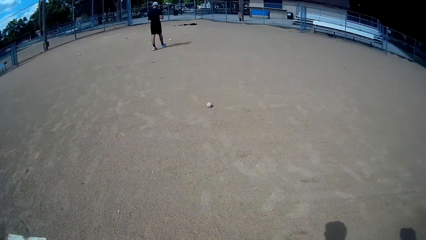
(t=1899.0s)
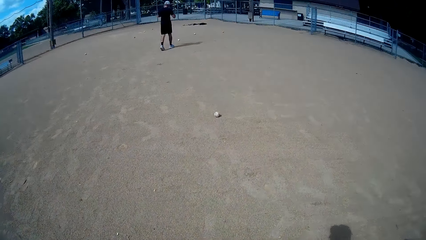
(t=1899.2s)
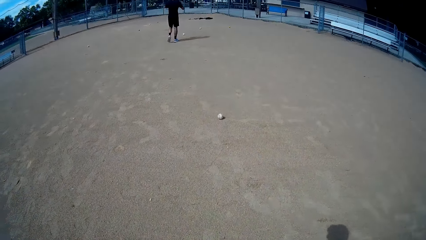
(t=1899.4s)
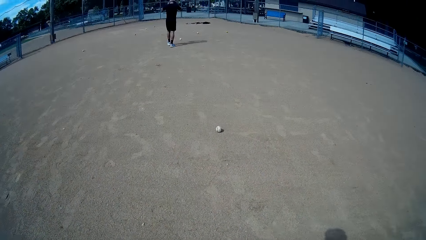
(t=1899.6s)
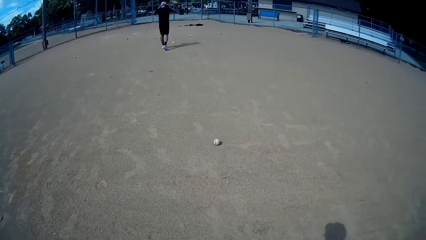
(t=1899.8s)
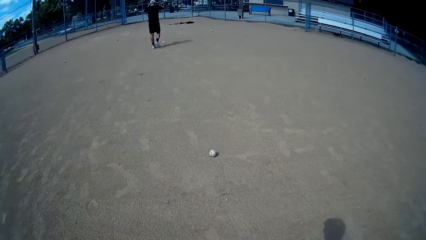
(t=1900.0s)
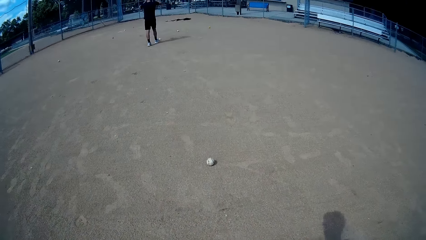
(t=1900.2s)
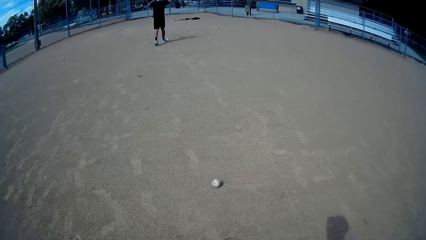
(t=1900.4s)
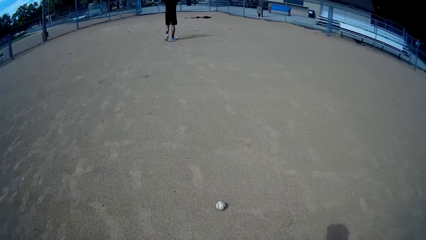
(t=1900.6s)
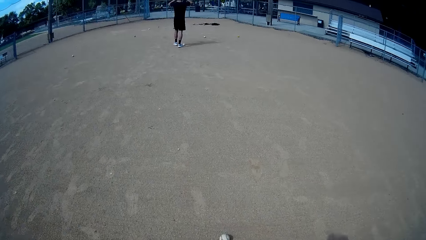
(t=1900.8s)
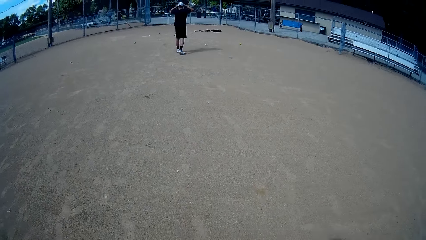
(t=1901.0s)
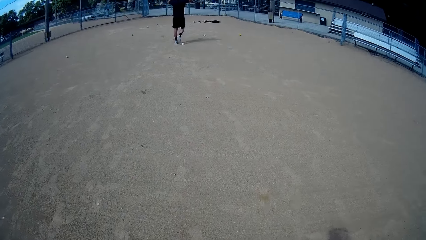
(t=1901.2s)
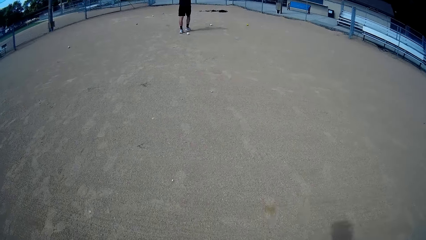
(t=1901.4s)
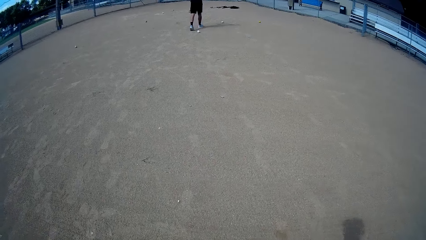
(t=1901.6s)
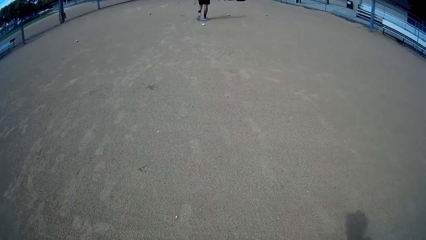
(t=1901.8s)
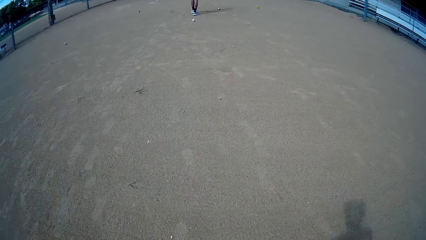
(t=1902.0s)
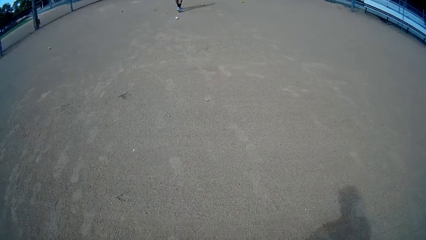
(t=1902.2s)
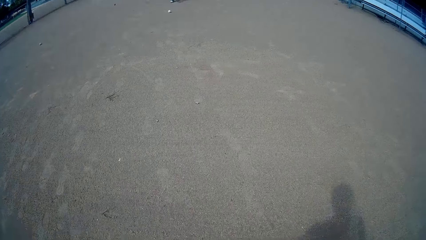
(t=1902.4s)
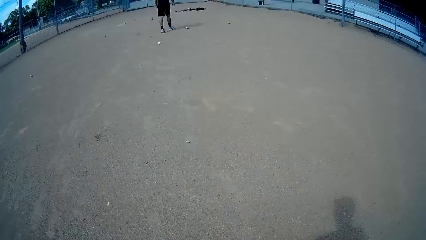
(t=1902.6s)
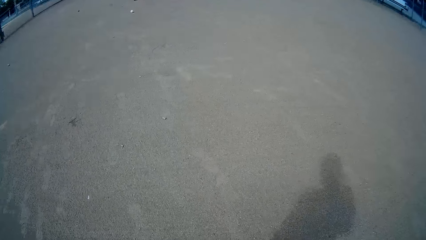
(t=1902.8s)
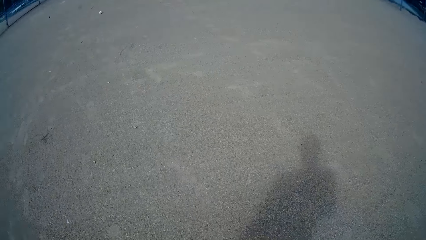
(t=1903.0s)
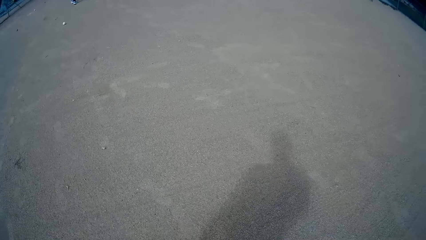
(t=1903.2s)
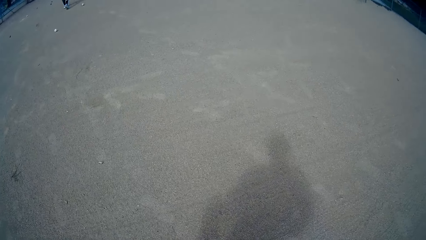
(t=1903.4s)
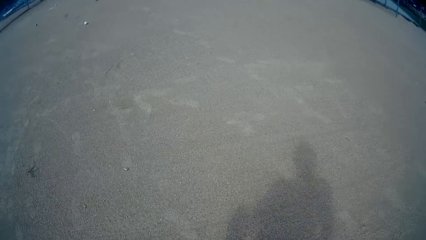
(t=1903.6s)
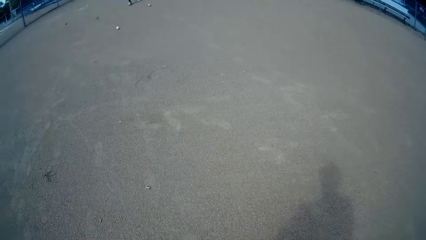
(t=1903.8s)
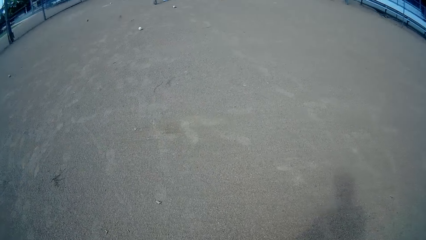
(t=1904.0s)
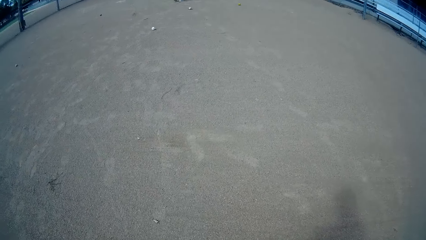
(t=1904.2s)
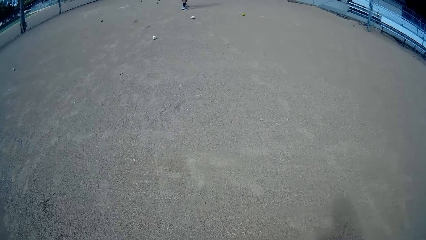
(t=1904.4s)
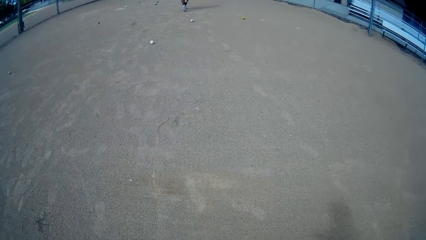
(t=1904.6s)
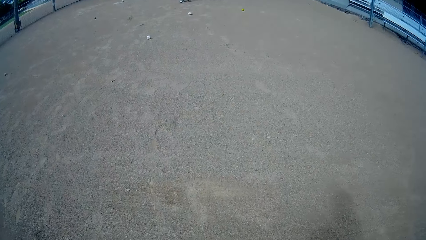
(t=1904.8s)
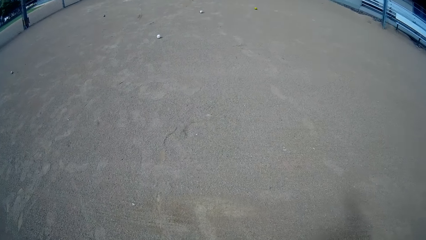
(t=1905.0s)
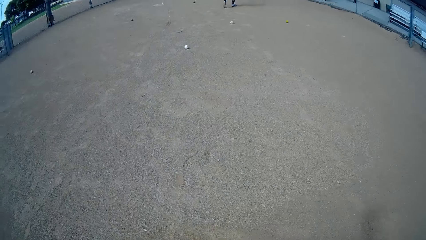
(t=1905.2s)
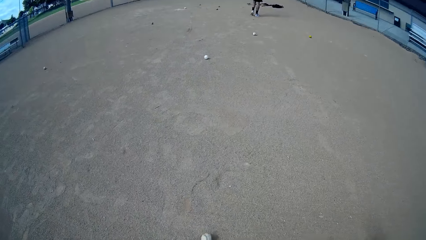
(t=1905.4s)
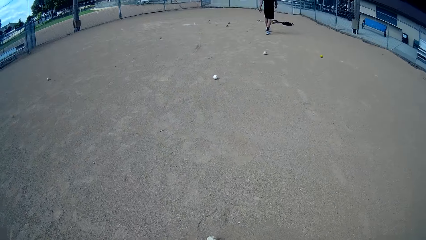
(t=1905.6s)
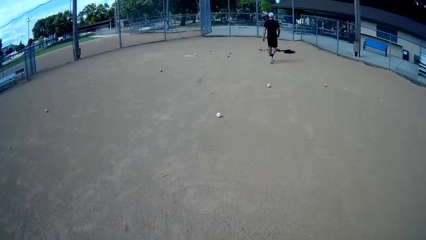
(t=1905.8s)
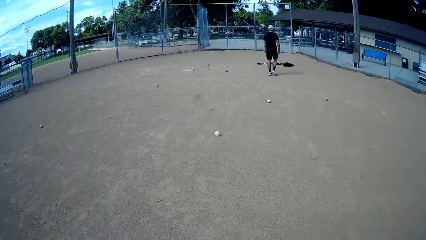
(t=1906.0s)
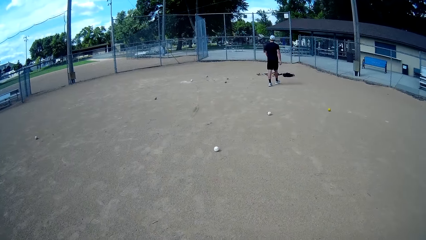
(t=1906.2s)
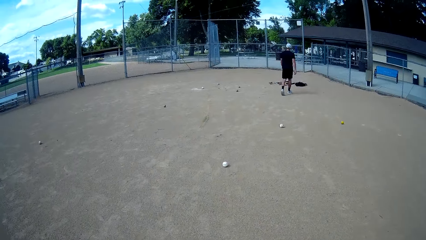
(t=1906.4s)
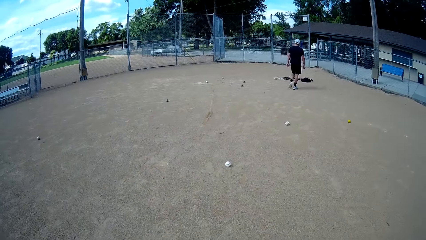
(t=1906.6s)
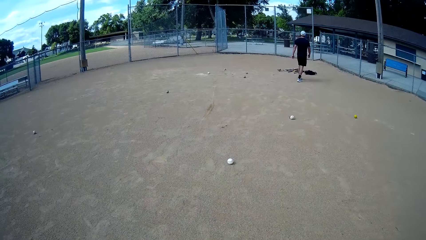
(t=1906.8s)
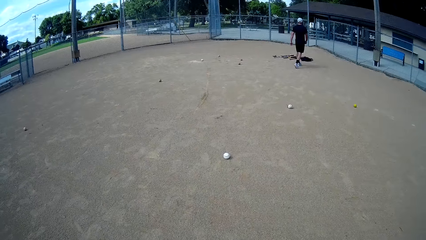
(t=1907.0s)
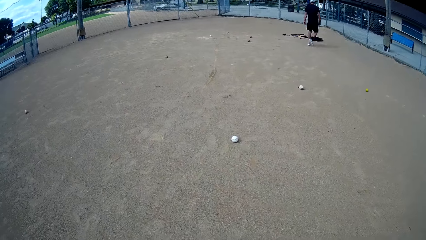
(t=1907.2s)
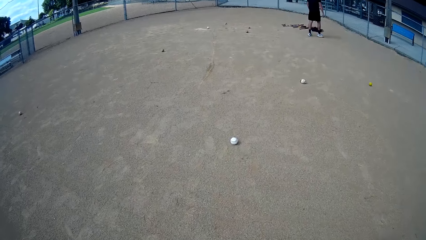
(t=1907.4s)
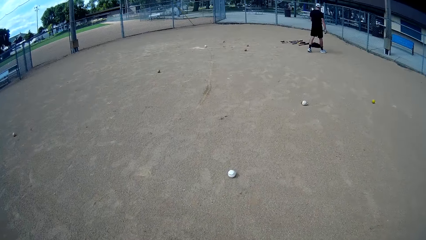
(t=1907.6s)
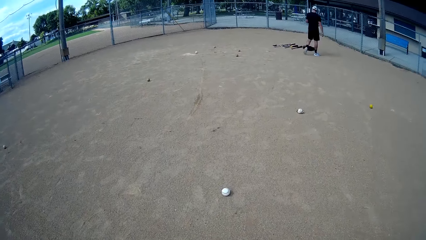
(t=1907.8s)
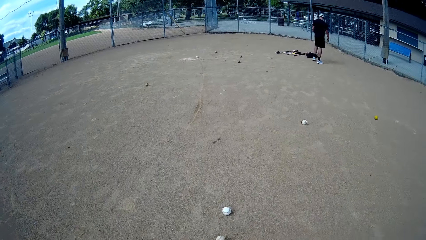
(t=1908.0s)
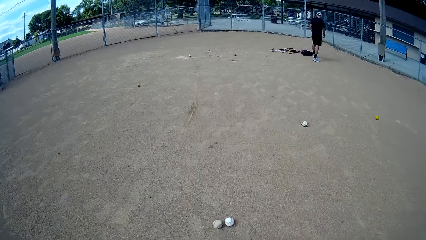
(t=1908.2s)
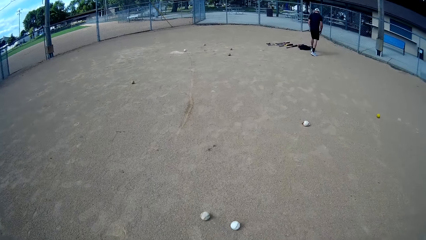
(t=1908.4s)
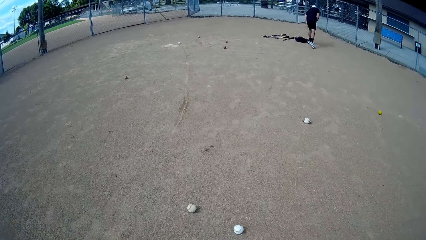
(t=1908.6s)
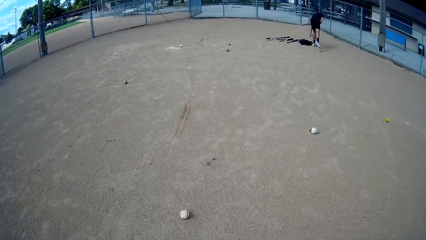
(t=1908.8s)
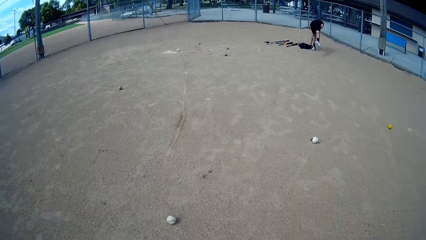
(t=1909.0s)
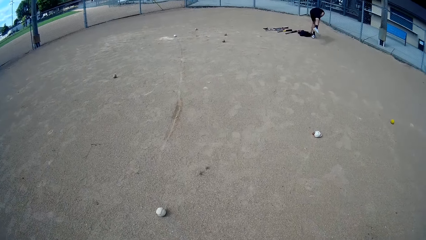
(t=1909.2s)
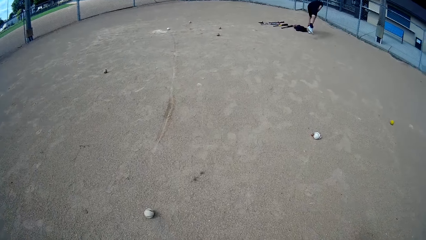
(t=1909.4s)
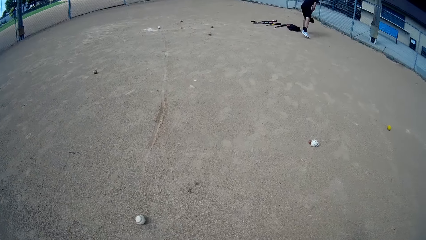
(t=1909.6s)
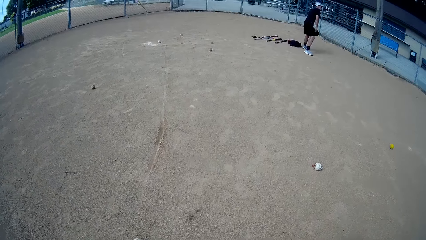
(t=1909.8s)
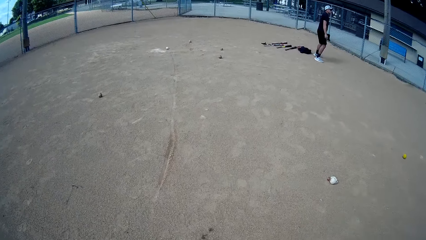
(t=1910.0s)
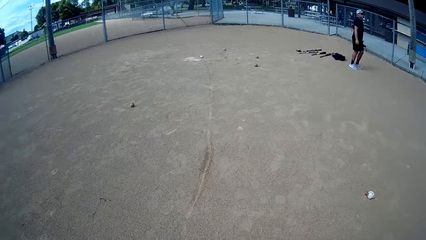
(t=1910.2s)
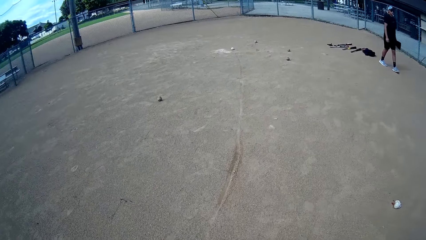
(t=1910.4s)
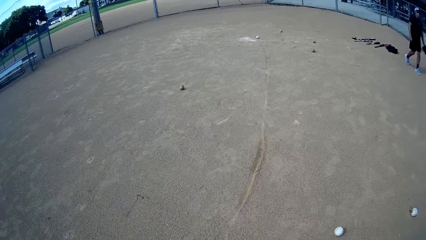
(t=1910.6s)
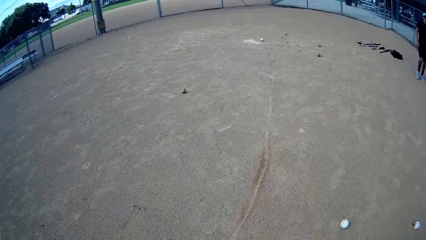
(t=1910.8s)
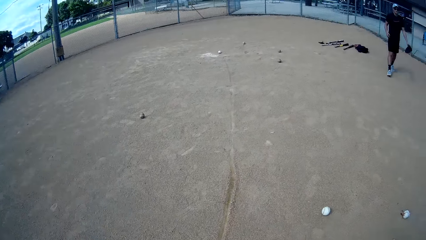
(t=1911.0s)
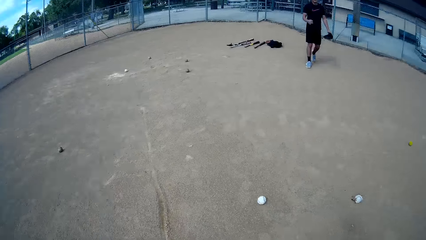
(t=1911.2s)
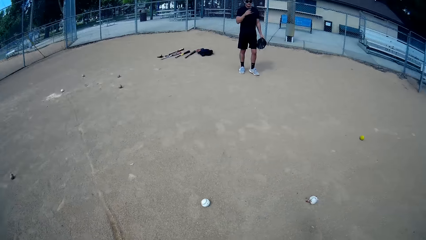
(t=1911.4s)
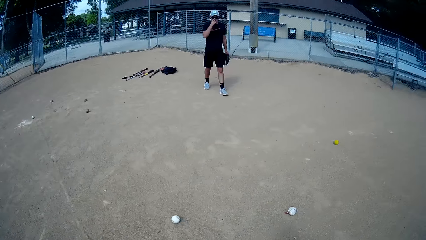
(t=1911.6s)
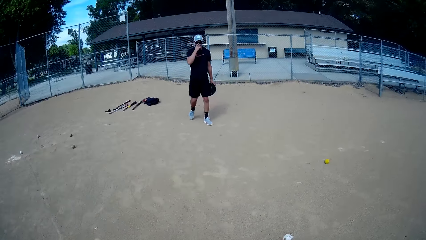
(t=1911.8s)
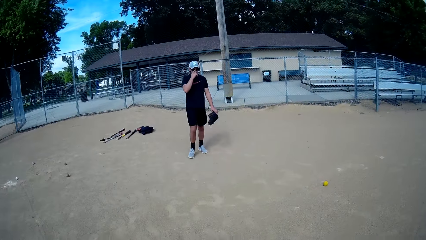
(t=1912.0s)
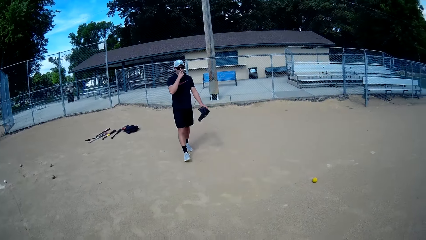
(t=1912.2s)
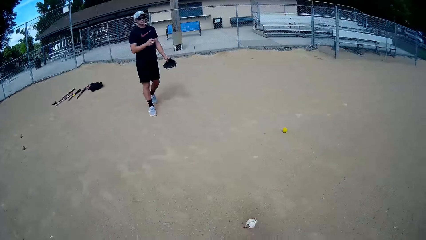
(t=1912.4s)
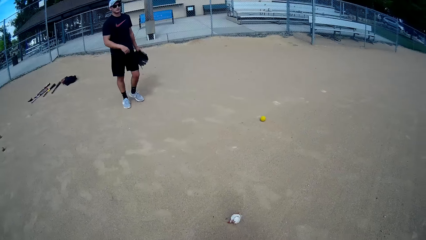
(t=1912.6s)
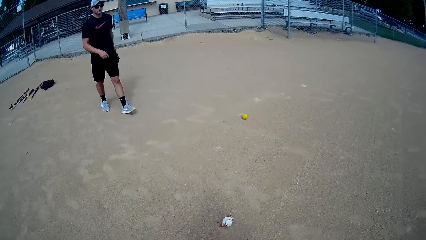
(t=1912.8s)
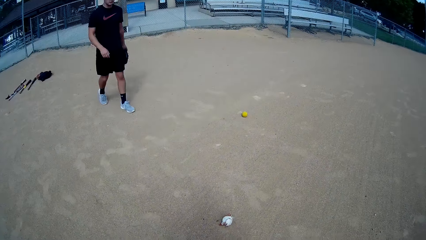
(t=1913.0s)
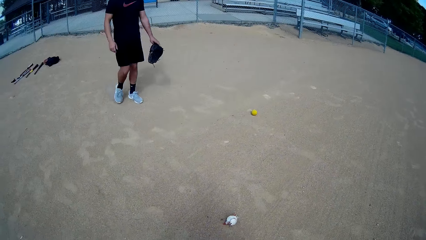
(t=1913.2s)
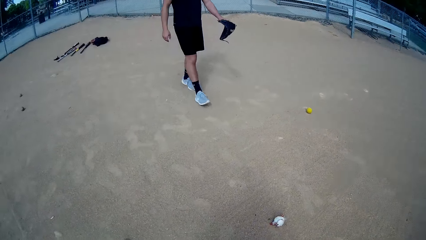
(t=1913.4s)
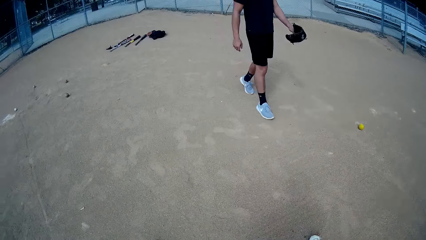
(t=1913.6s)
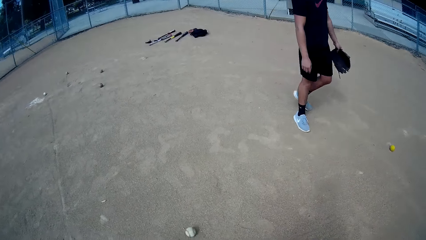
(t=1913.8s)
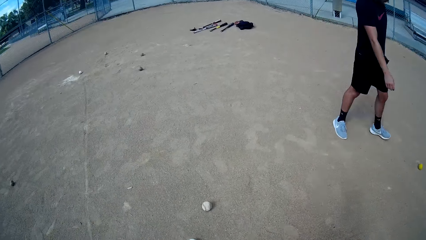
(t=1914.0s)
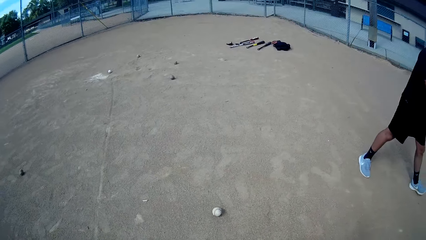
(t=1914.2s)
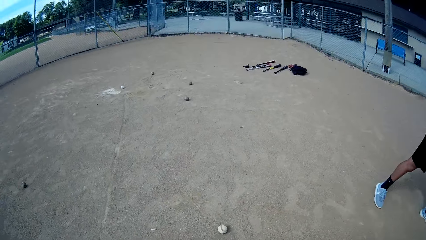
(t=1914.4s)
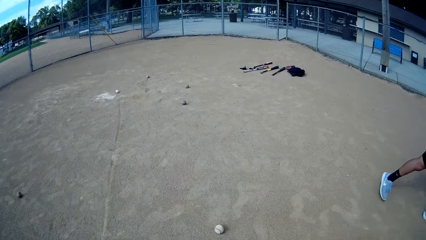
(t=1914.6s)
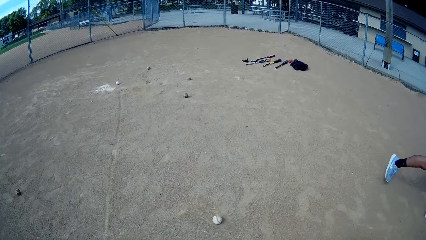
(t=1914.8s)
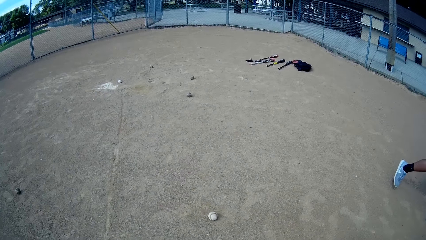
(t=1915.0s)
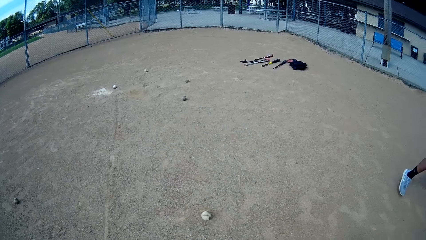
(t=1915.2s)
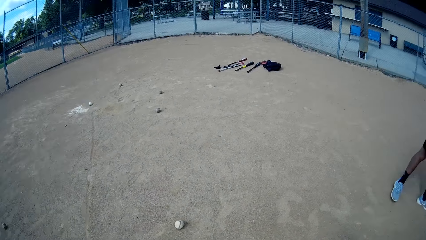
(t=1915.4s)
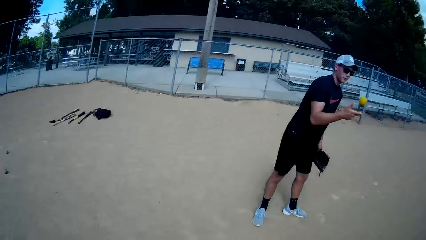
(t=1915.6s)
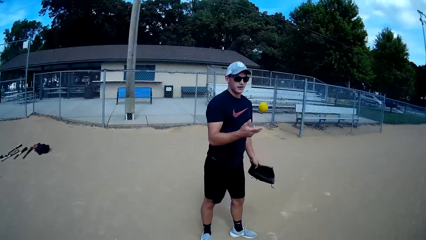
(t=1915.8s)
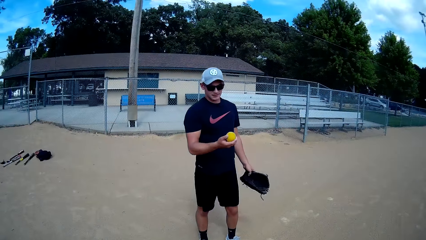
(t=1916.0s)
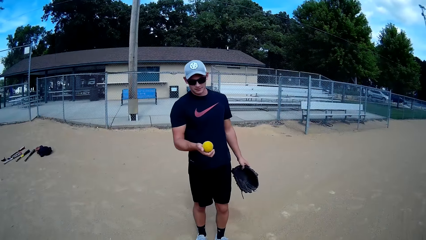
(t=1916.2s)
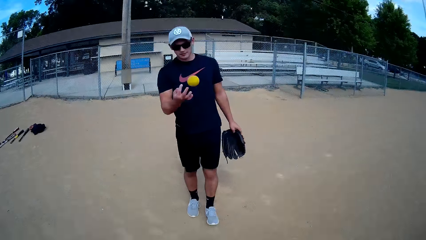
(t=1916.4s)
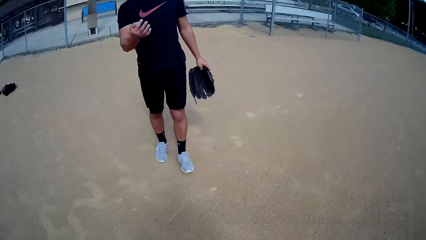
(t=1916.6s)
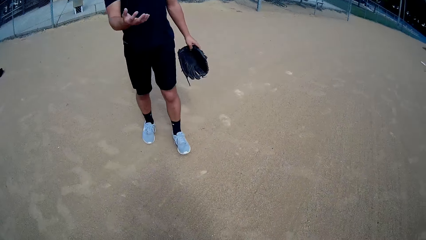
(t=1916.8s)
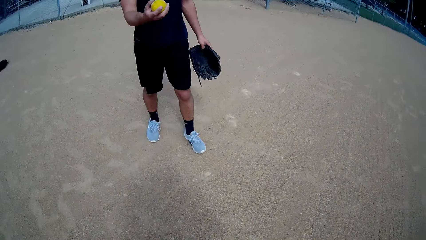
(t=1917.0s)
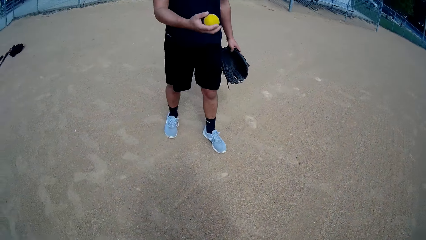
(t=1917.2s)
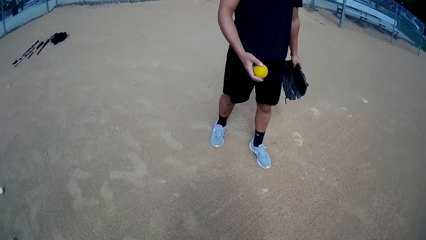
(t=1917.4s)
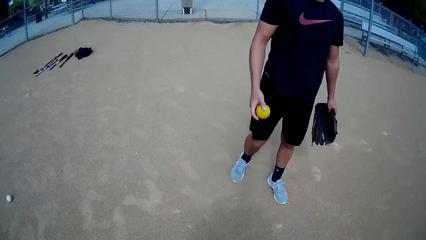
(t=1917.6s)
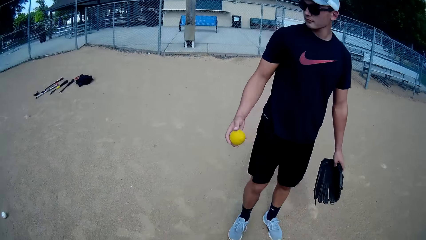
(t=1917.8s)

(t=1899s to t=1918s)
The camera wearer walks towards some balls on the ground and kicks the balls on the ground. A man picks a baseball glove from the ground with his left hand. The man walks around the pitch, walks away from the baseball bats on the ground and walks towards the camera wearer. The man picks a baseball from the ground.
